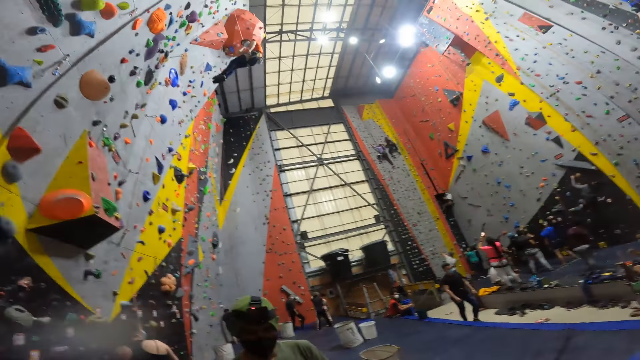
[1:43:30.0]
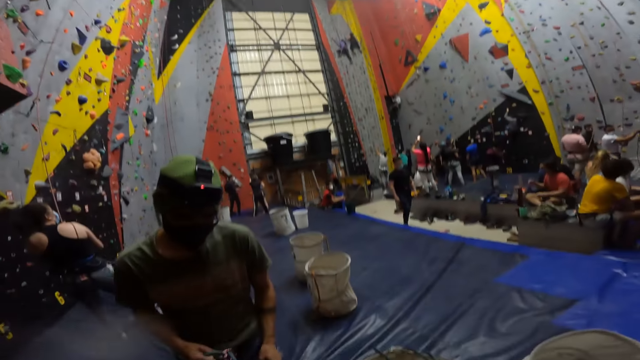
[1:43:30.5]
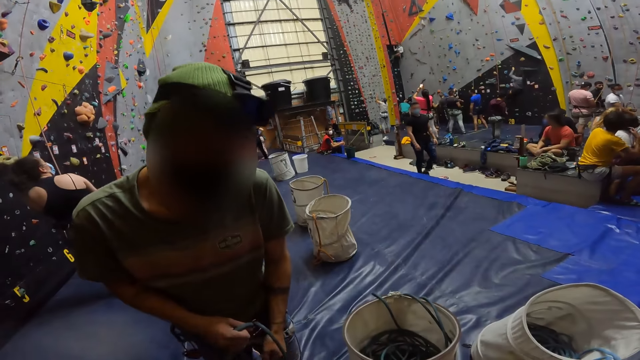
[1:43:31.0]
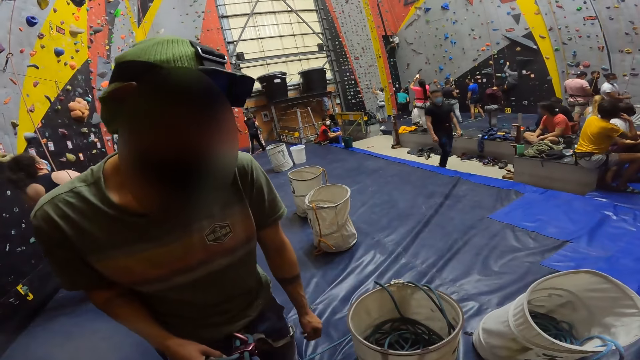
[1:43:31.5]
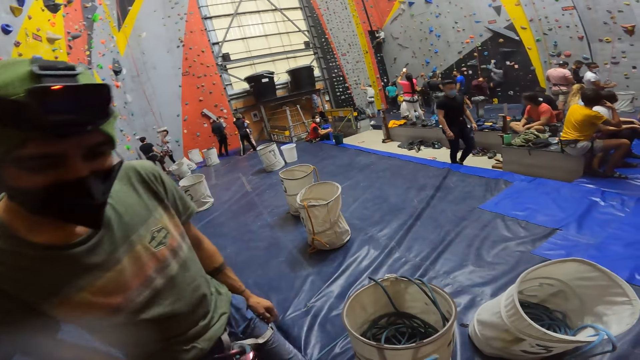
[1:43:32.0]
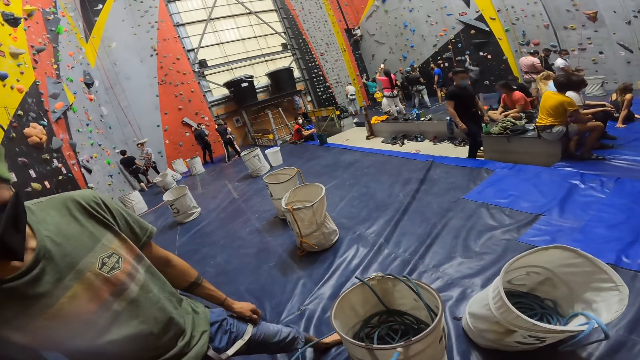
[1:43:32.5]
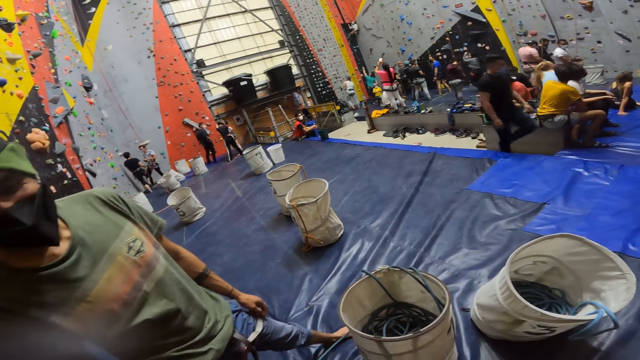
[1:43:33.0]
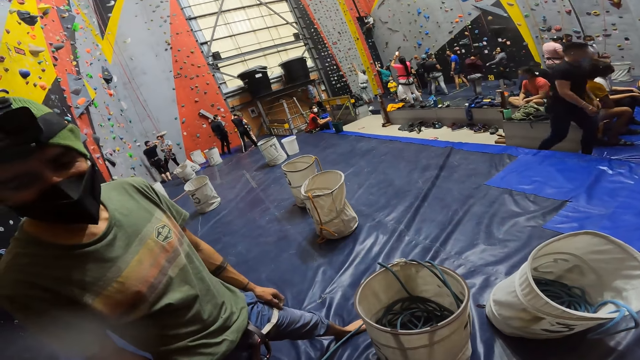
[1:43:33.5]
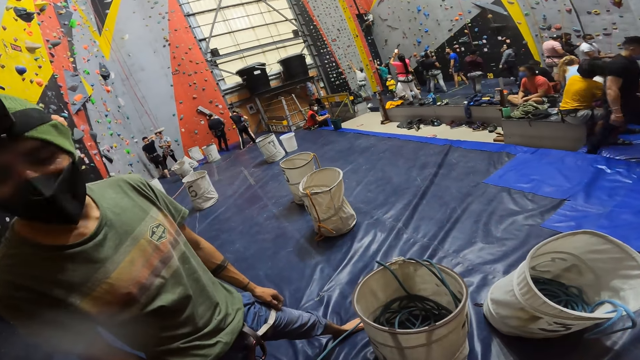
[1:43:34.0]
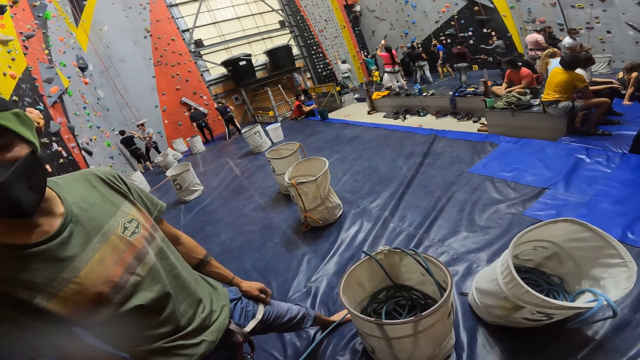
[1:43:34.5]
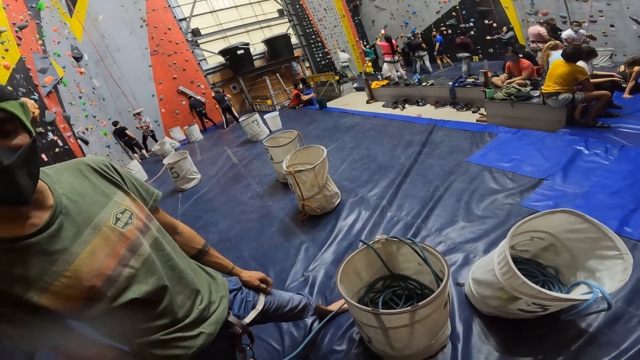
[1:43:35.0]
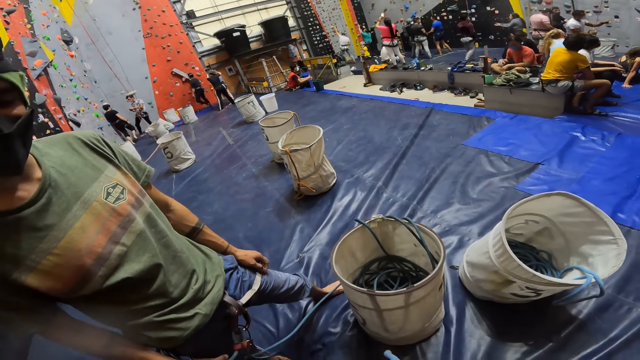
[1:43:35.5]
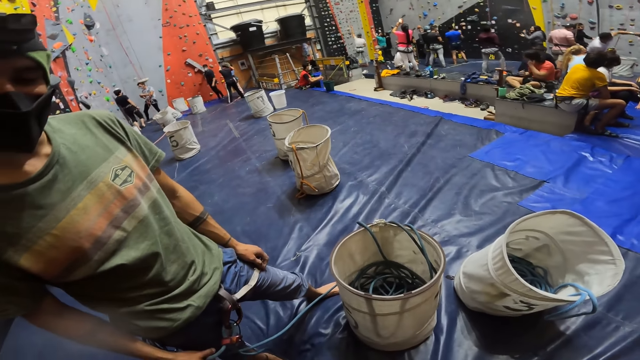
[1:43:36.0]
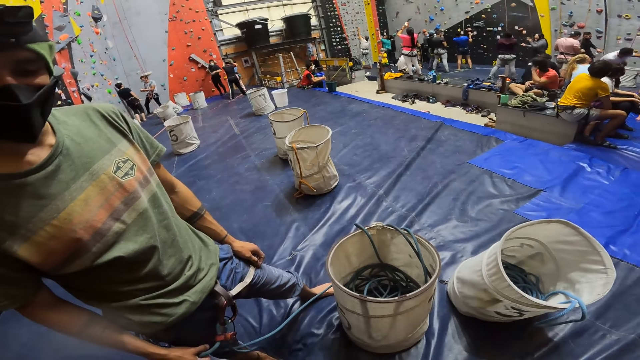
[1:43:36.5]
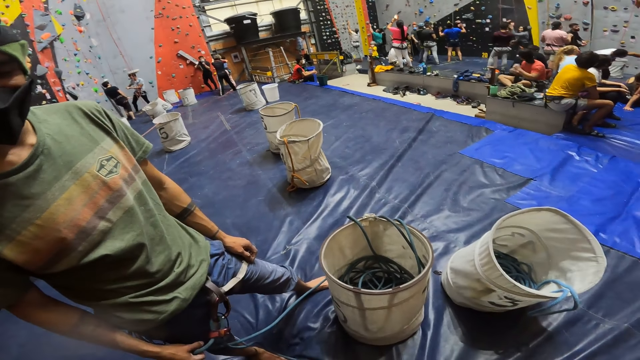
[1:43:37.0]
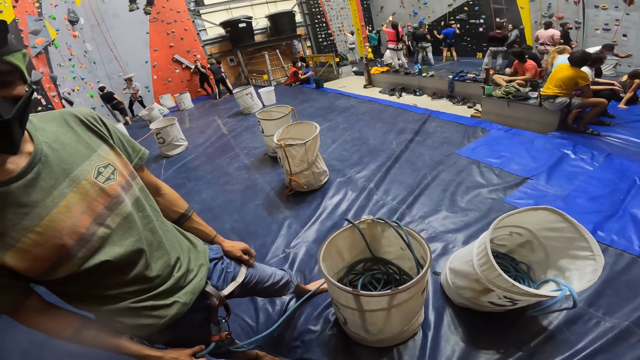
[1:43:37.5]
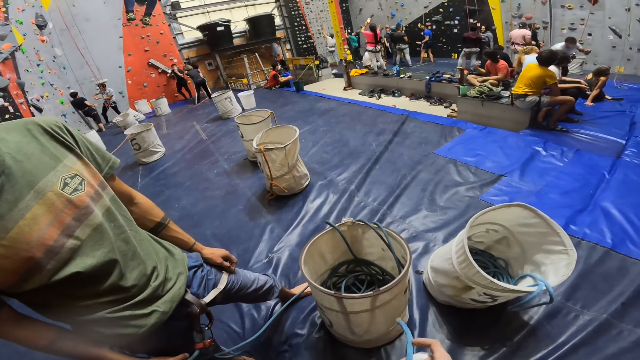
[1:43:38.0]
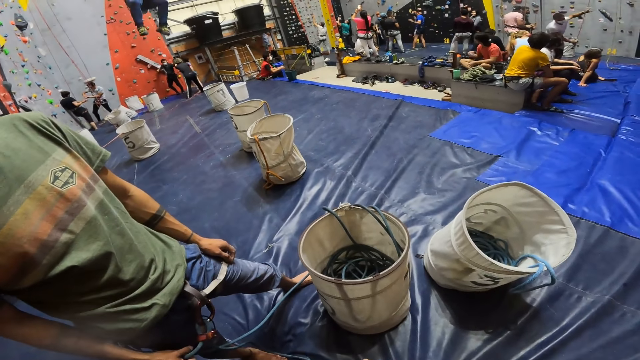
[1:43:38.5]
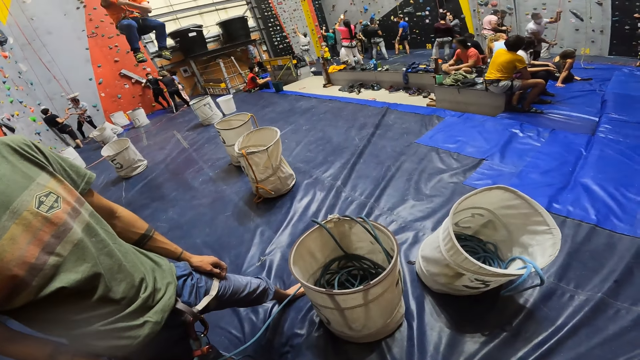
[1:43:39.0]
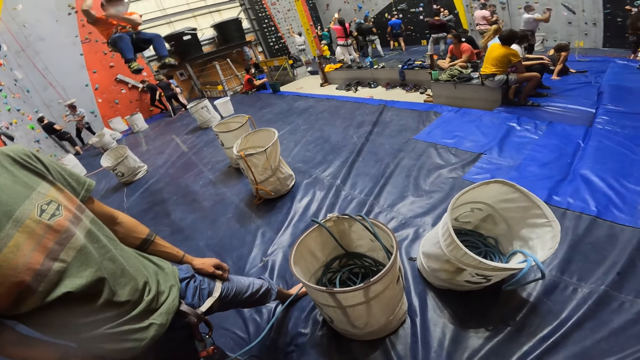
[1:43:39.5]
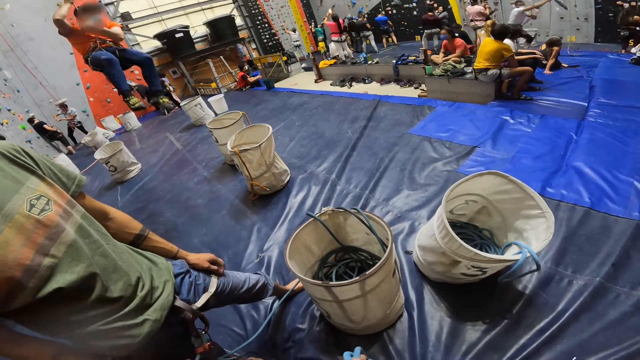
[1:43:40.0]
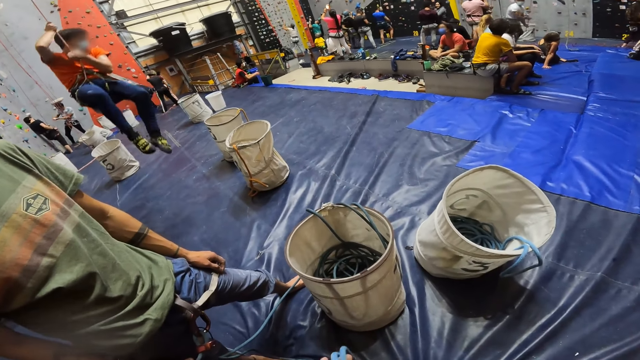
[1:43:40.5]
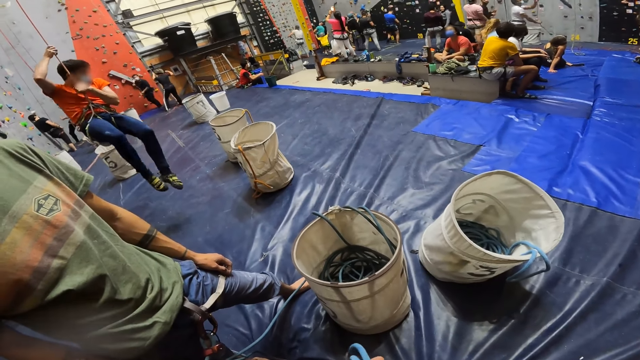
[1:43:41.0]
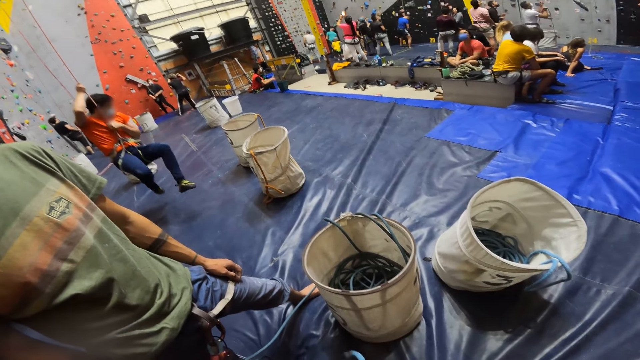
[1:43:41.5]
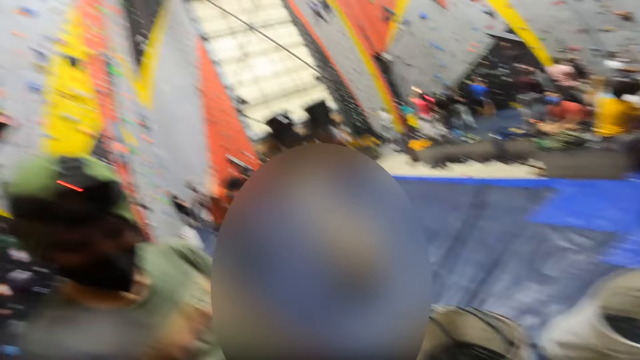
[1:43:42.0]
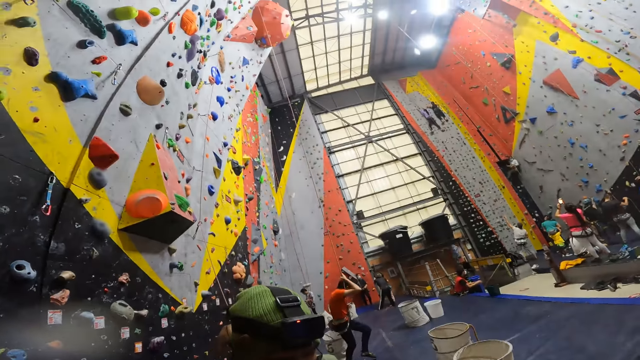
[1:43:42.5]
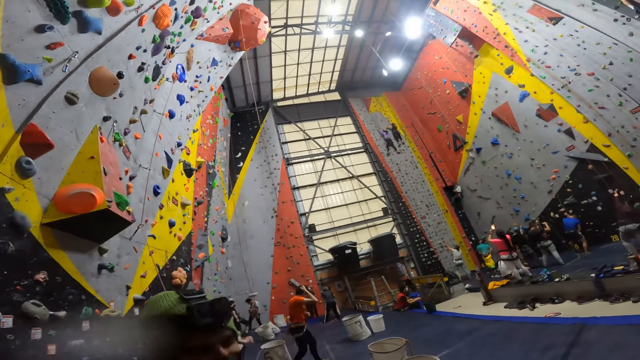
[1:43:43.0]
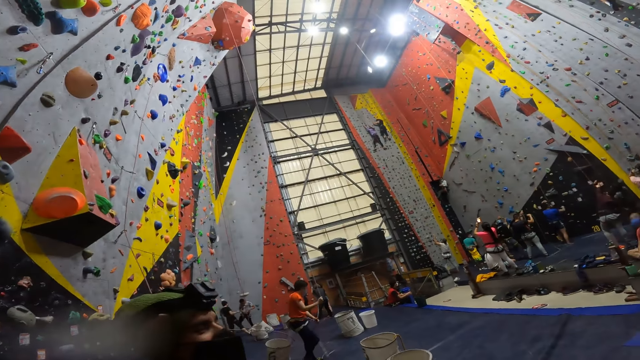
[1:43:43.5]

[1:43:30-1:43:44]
A person moves to the wall. The camera wearer interacts with another person. A third person moves near the camera wearer. A fourth person holds the rope at the wall. A fifth person moves with the rope at the wall. A sixth person holds the rope at the wall. A seventh person moves with the rope near the wall. An eighth person moves the rope. The third person stares at a ninth person landing.

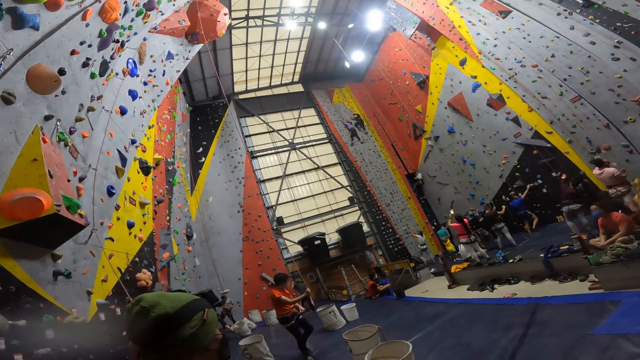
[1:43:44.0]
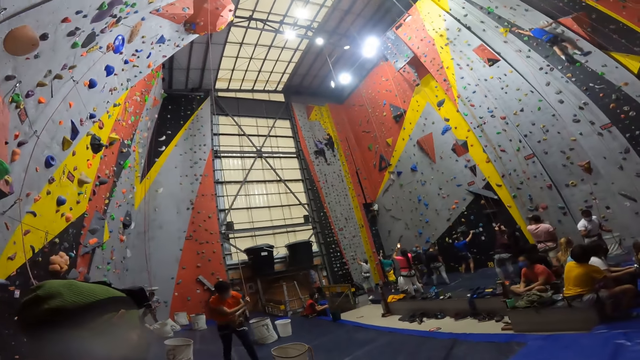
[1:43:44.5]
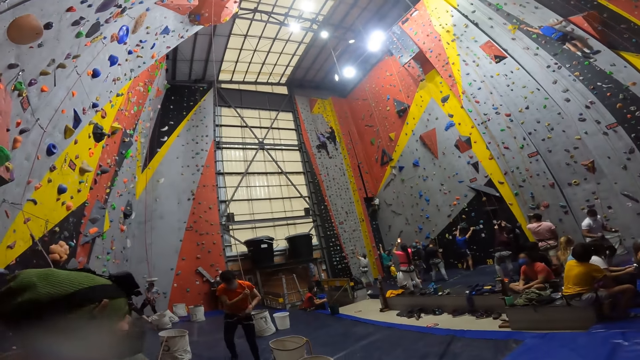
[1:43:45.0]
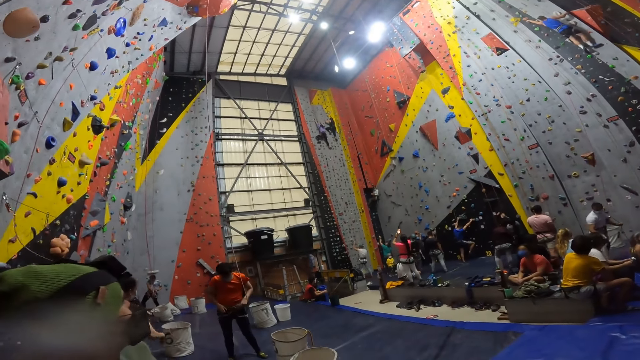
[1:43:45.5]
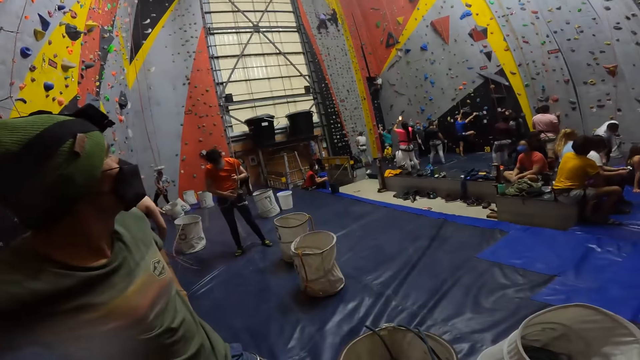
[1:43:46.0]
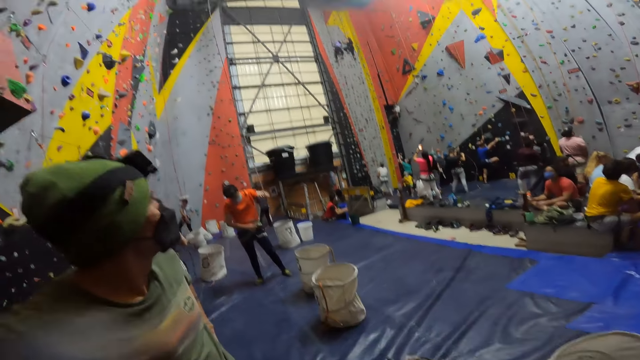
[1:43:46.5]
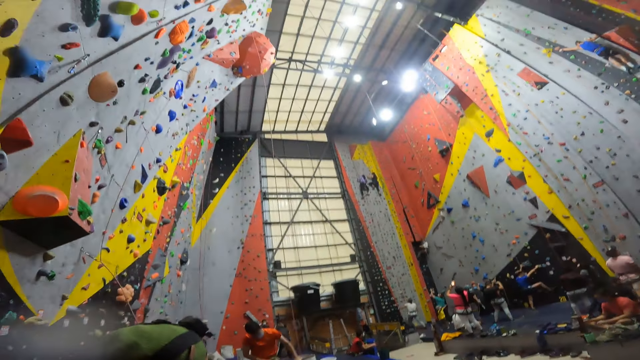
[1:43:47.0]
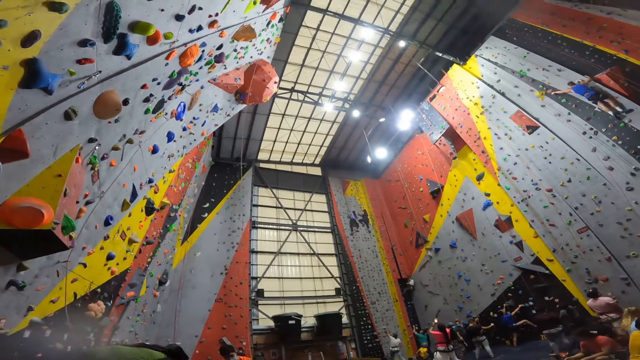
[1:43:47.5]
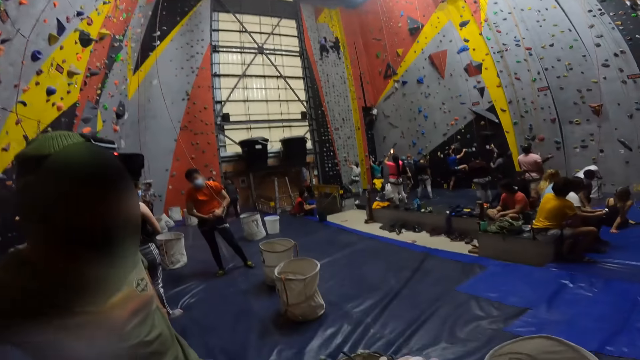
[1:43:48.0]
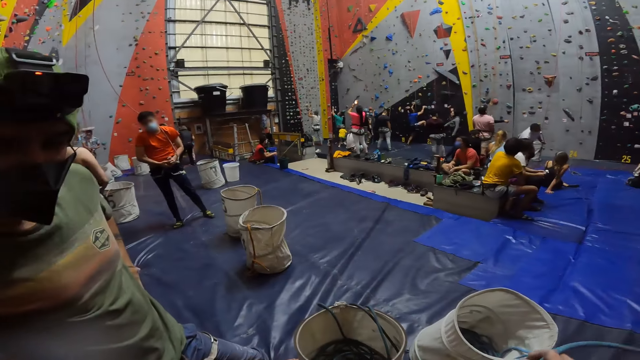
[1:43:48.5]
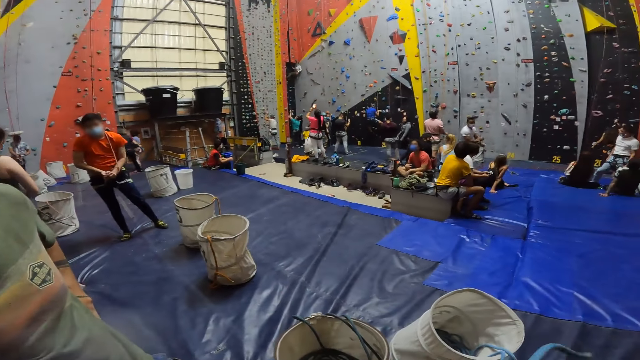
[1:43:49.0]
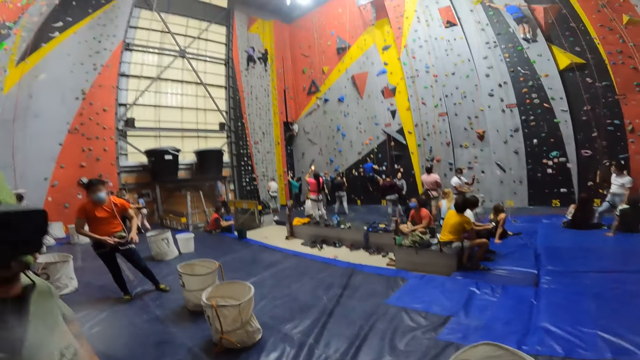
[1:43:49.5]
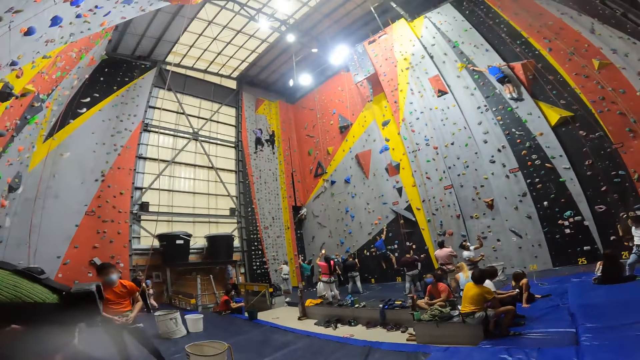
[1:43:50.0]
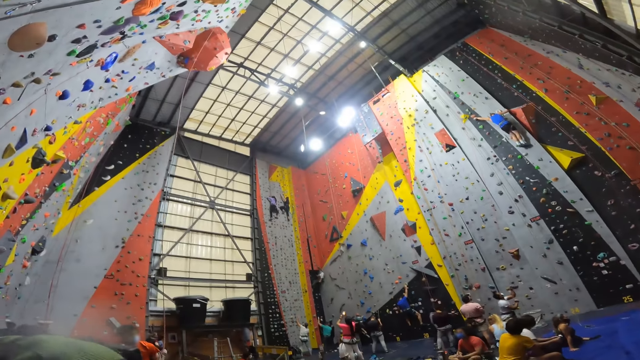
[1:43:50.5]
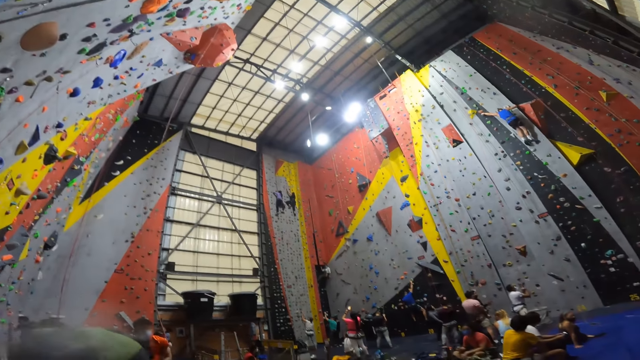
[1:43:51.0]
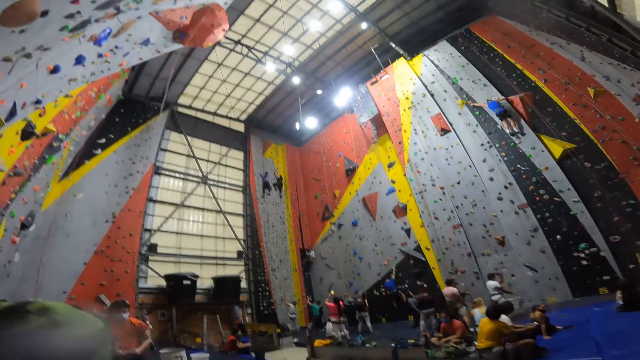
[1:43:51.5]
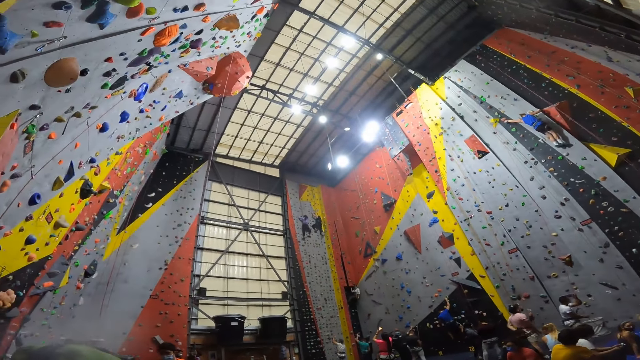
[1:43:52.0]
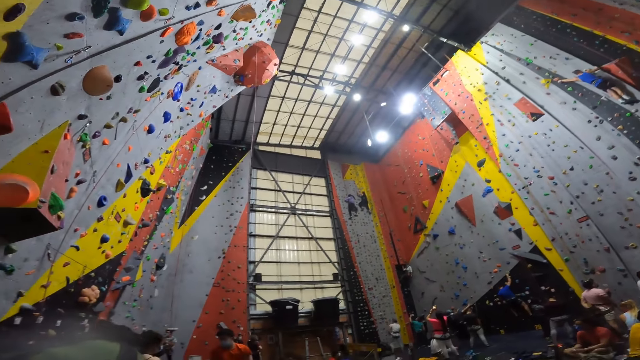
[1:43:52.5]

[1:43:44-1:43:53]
A person lands on the ground. The camera wearer looks around the climbing wall. They look down.
